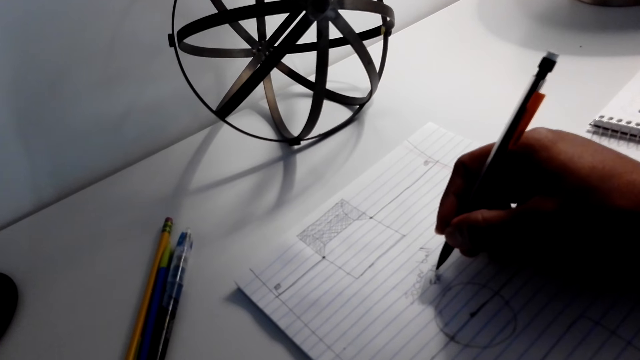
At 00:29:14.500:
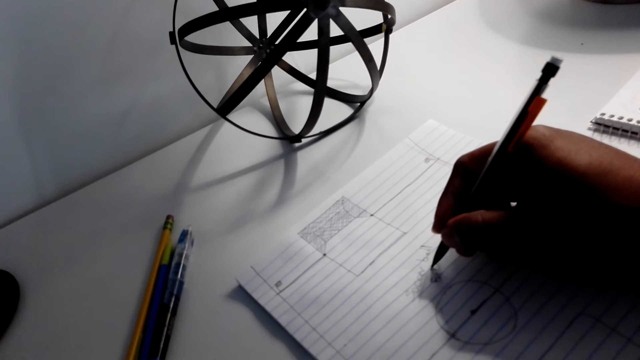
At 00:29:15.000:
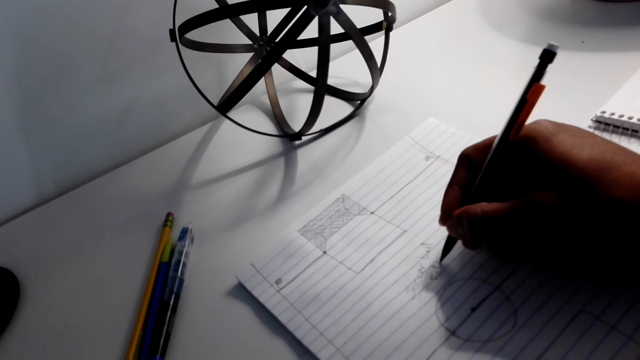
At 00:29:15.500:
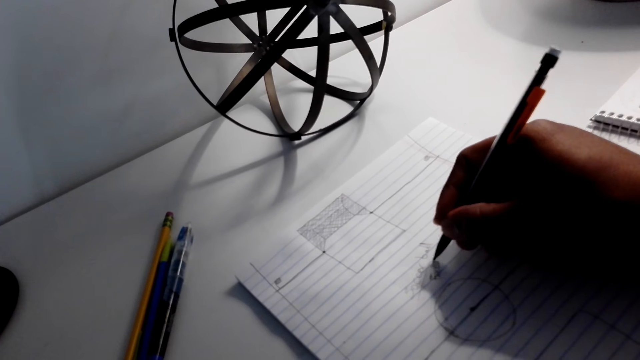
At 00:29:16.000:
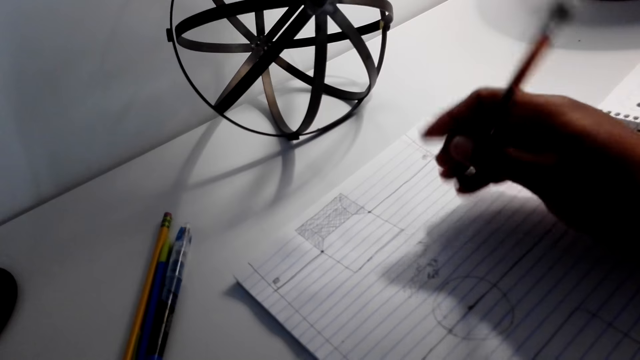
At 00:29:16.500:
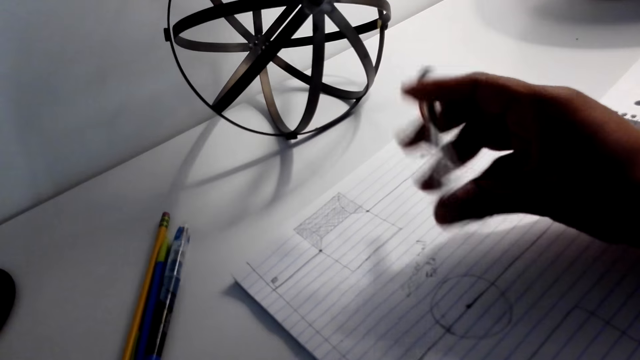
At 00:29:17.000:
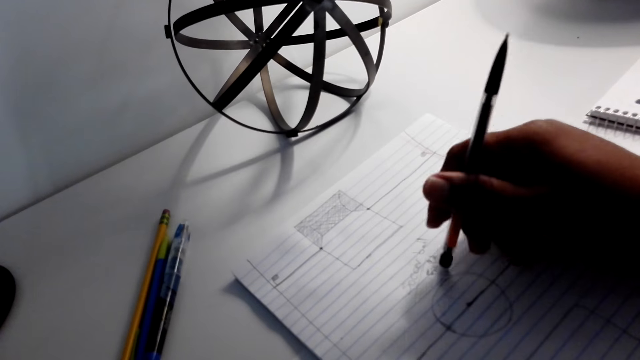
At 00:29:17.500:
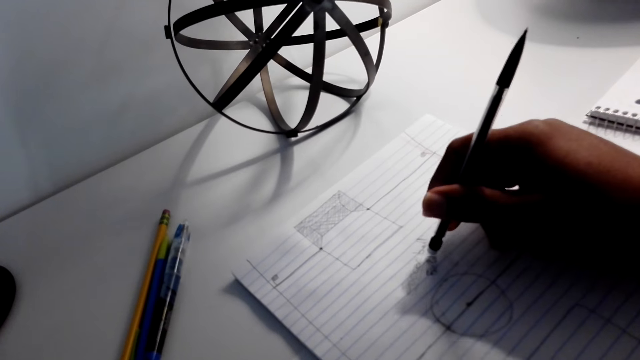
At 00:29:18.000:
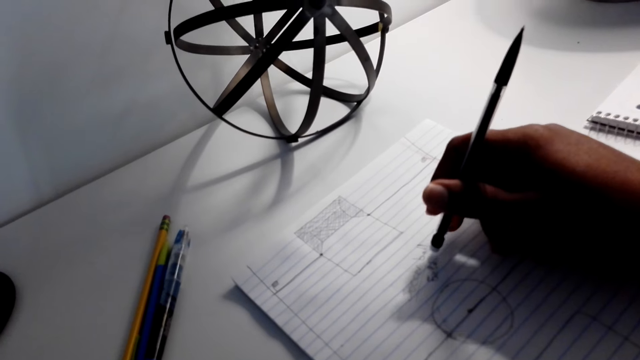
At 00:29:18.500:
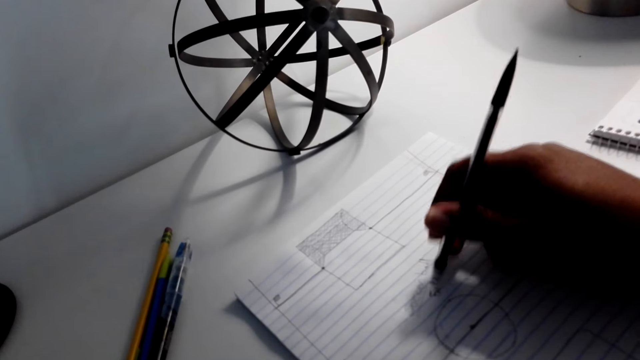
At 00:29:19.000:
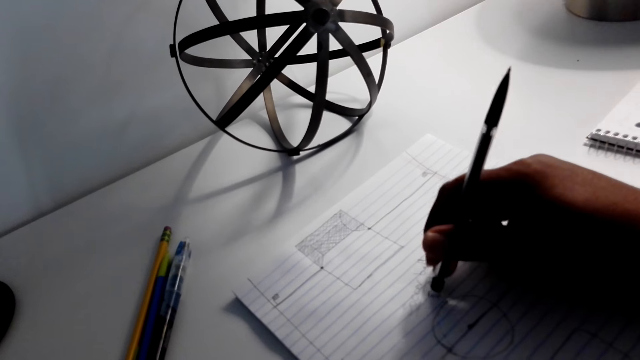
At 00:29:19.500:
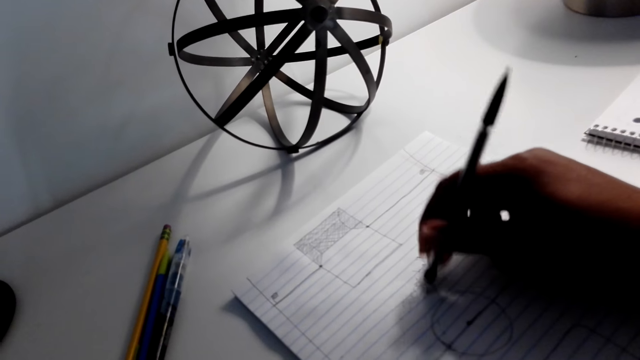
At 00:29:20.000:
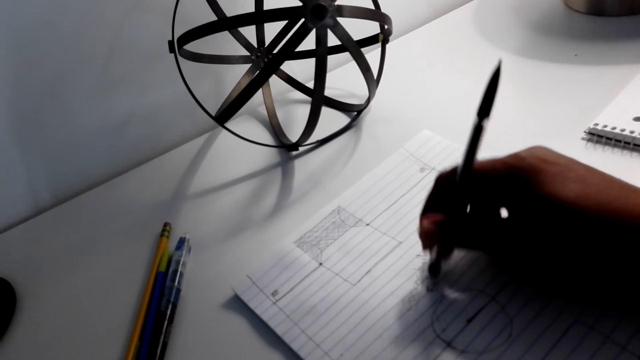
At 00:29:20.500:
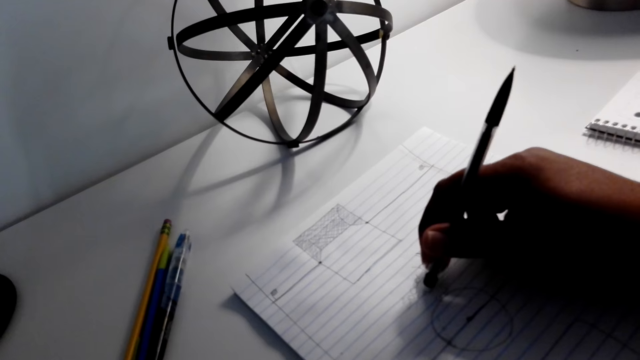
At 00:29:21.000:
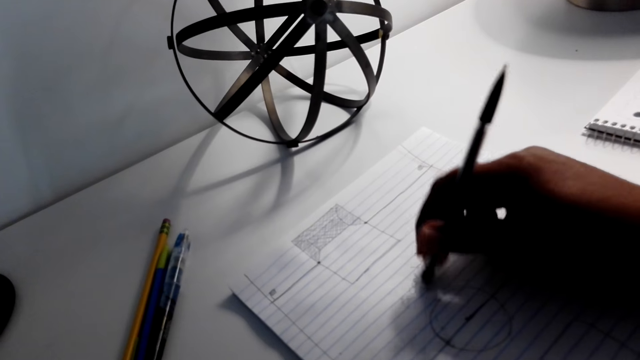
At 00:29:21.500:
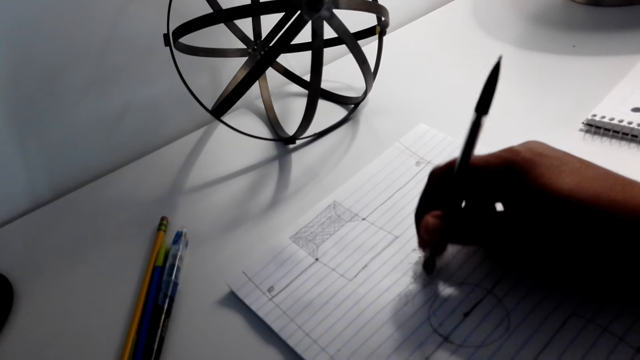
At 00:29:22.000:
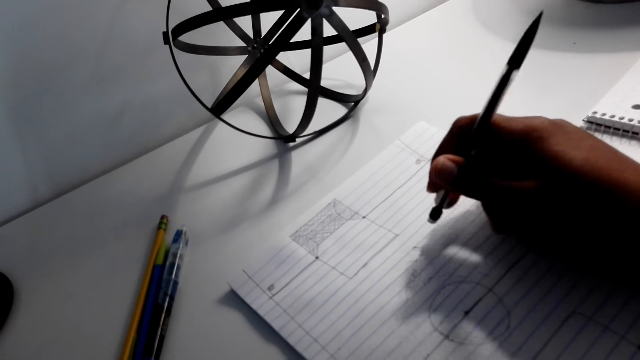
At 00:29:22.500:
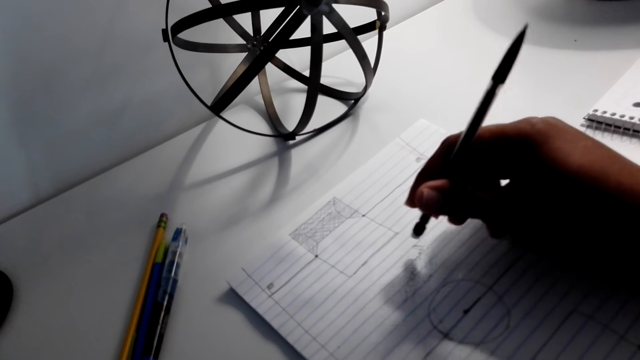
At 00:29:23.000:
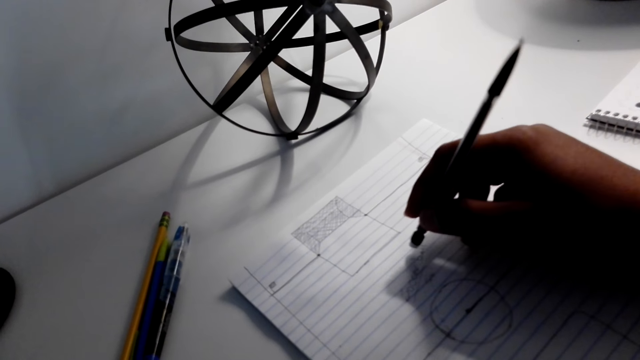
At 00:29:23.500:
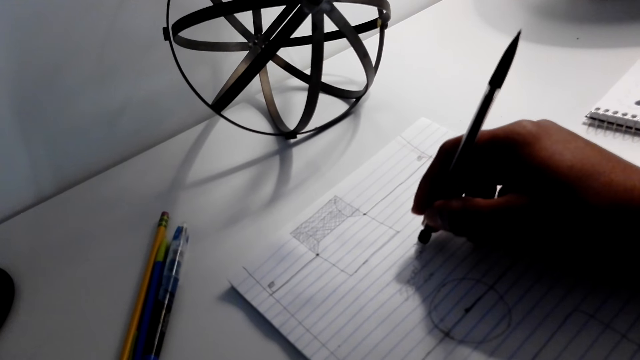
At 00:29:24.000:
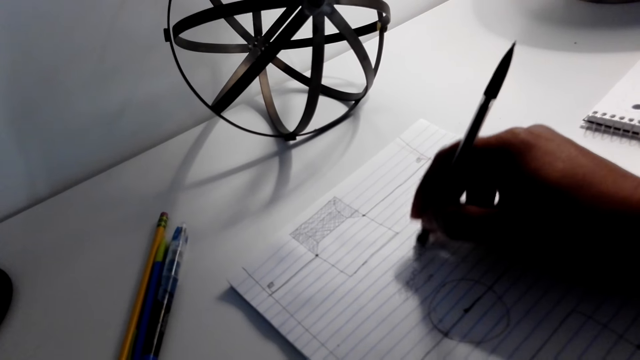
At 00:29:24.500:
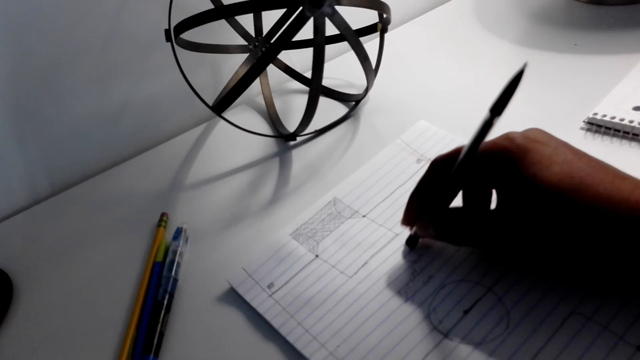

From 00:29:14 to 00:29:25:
The camera wearer flips a pen. They rub the writings on the book with rubber.

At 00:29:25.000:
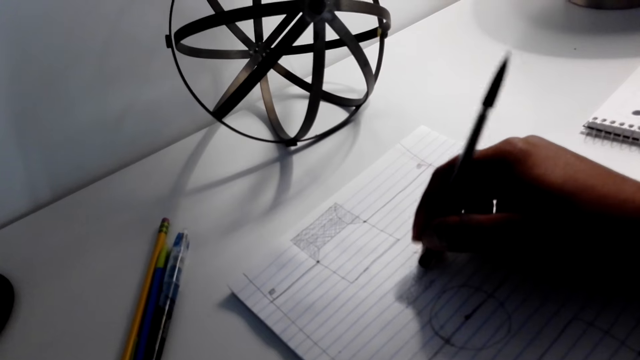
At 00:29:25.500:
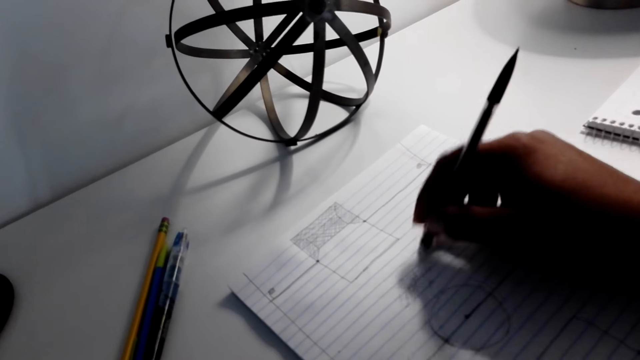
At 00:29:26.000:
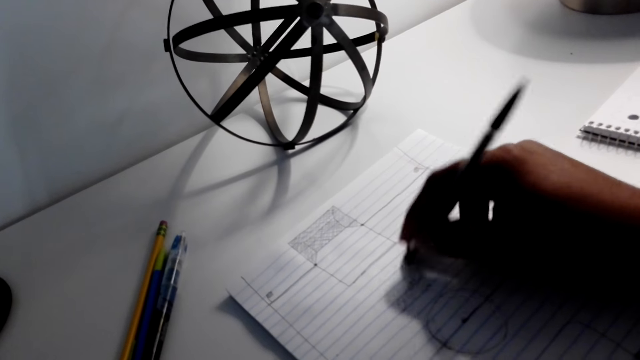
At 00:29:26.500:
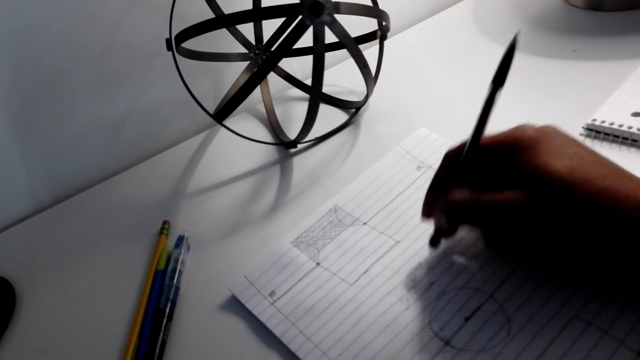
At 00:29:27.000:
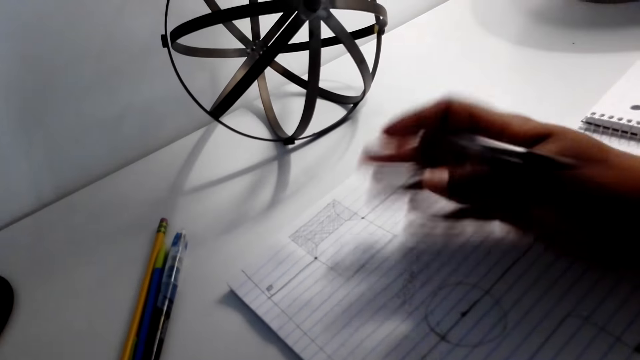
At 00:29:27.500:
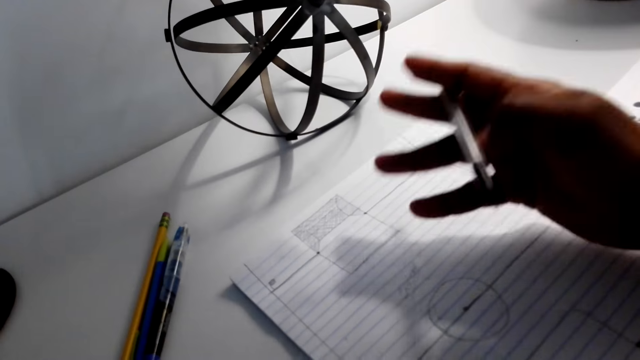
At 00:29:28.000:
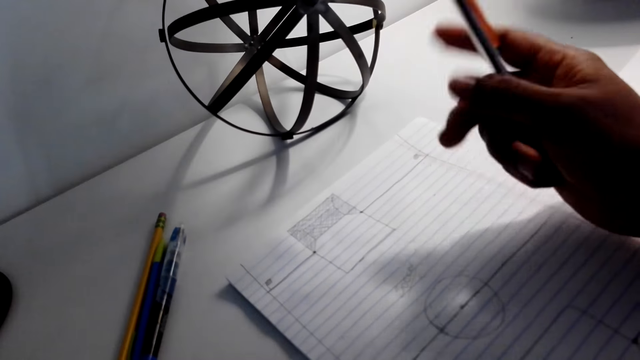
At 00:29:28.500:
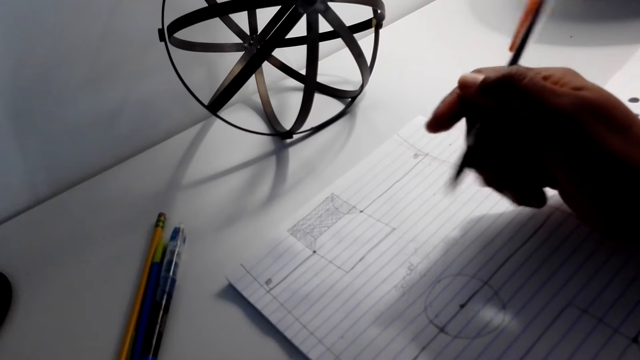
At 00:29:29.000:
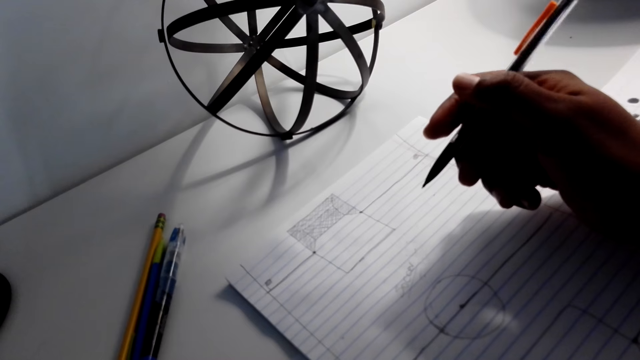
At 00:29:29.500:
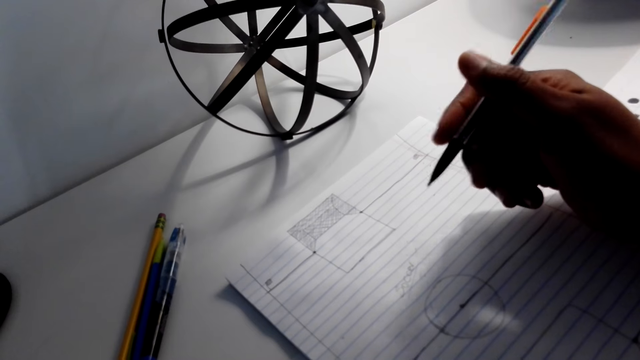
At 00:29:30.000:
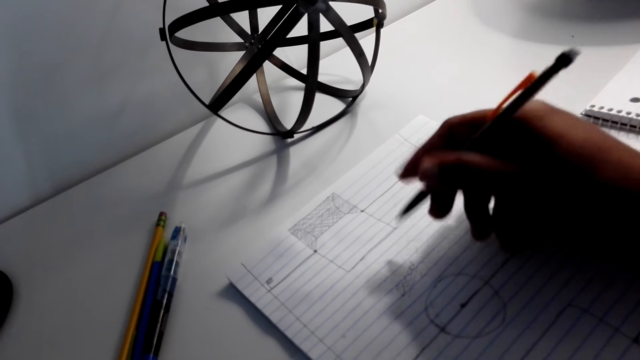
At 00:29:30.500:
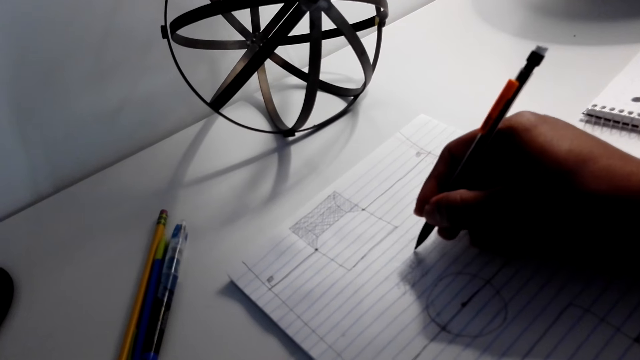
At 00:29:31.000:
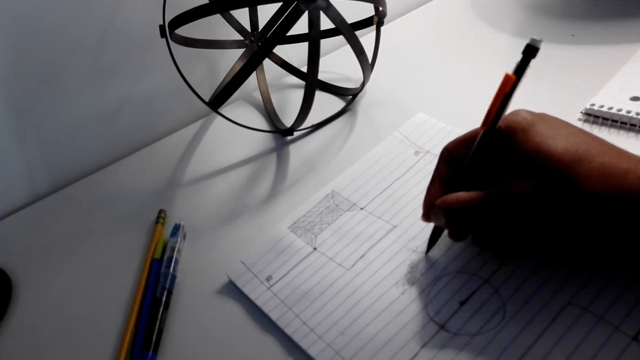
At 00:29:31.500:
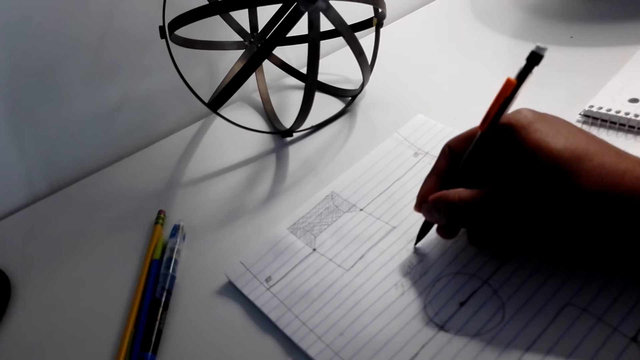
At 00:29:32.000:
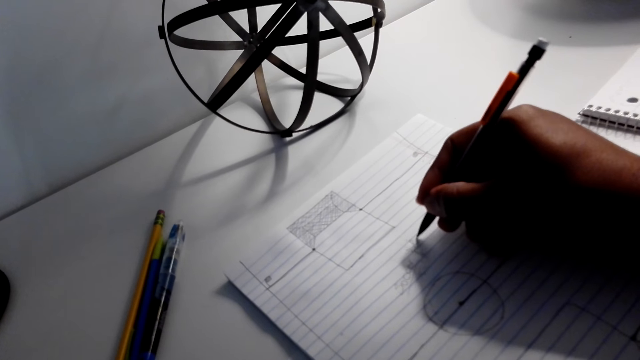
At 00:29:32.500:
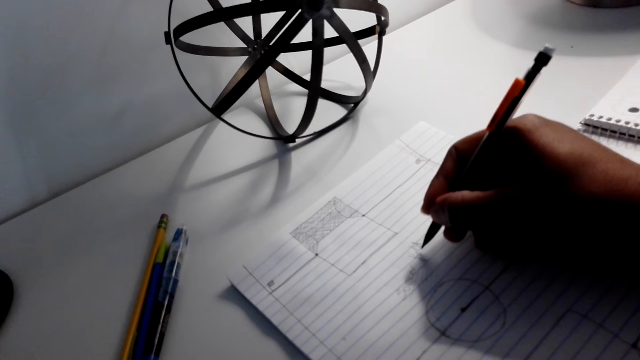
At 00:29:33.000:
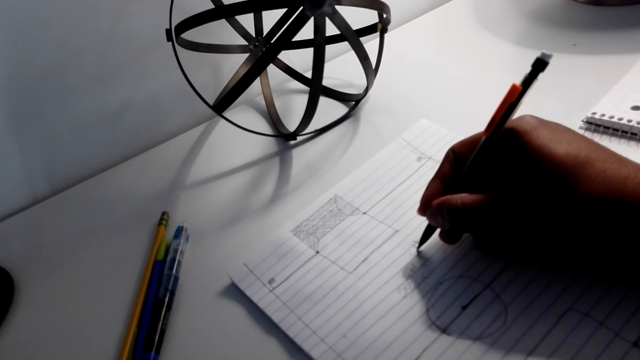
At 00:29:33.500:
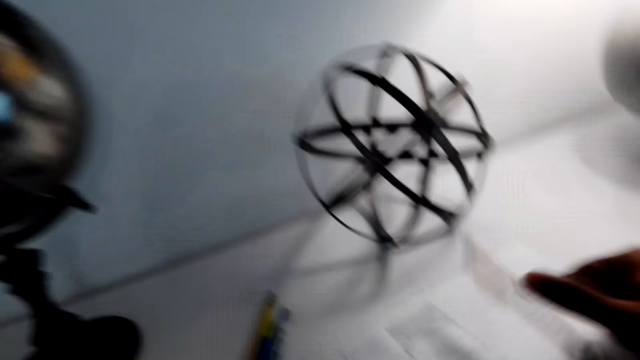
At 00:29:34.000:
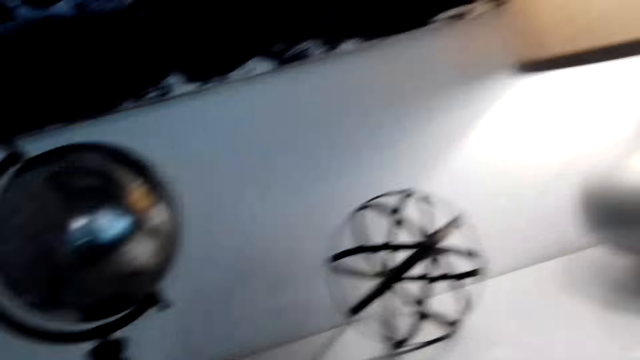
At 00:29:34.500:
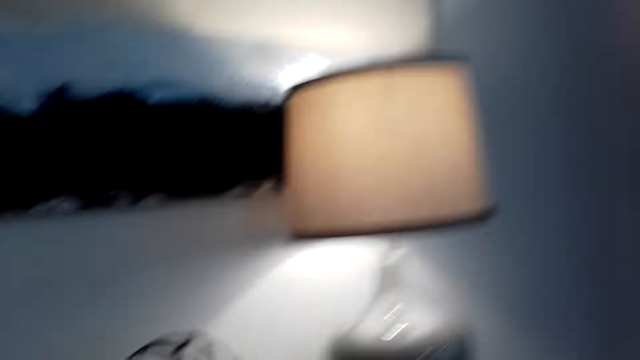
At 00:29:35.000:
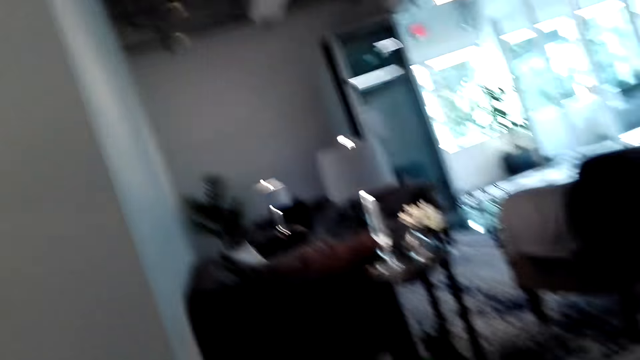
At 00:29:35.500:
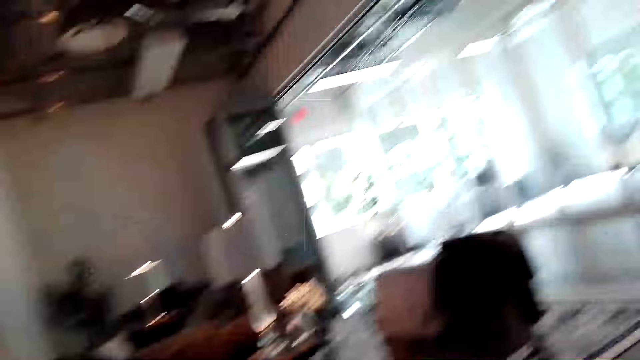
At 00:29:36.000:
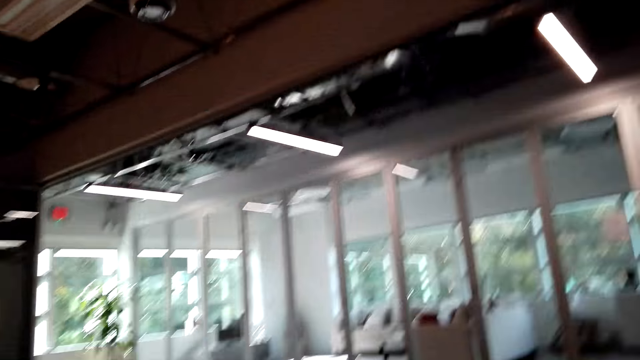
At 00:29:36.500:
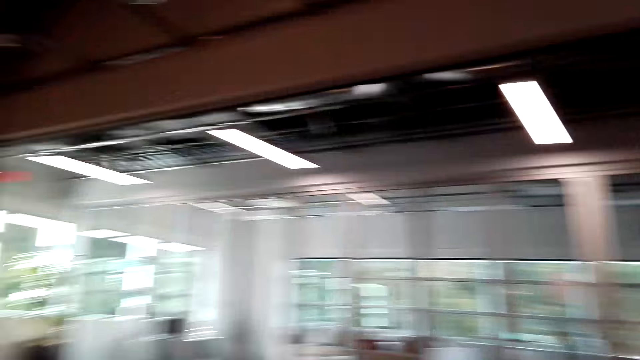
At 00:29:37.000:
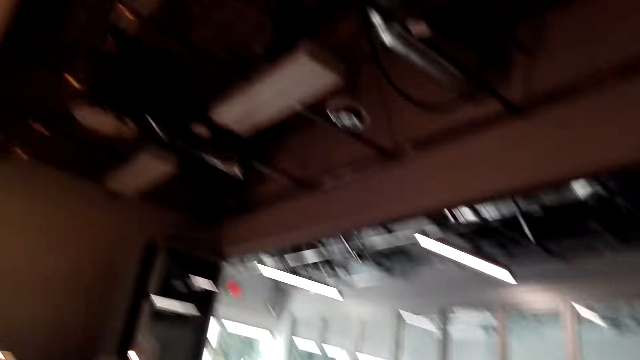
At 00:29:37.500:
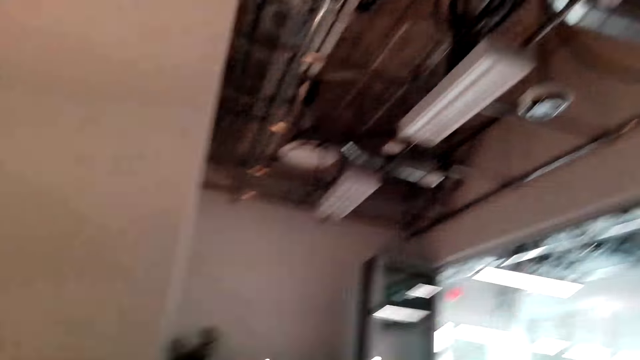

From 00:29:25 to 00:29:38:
The camera wearer wipes a book. They flip a pen. They write on the book with the pencil. They put down the pen. They look around.
